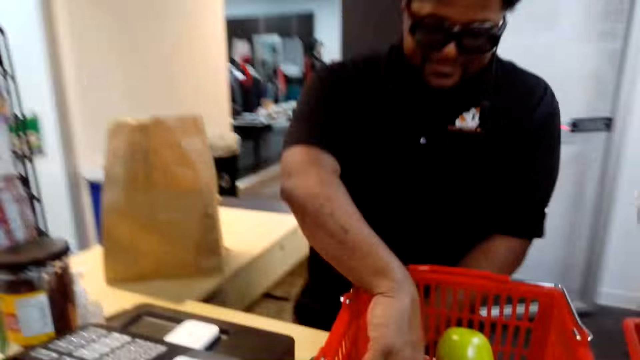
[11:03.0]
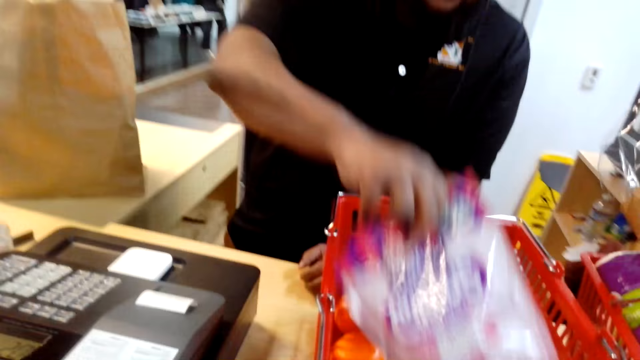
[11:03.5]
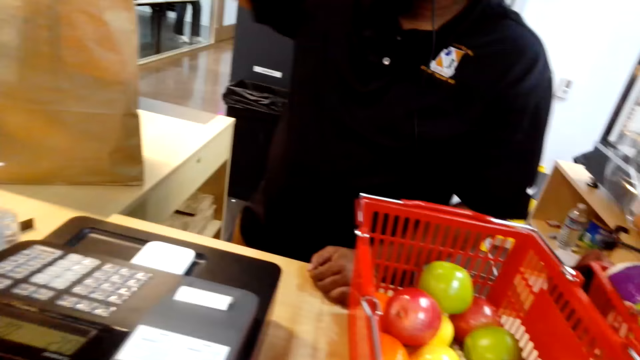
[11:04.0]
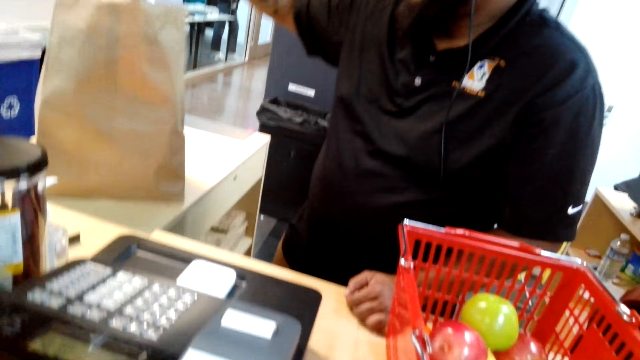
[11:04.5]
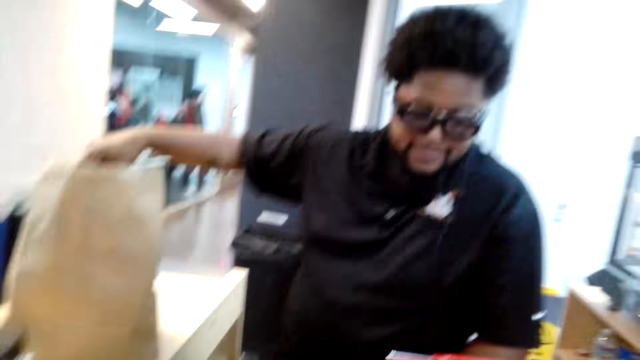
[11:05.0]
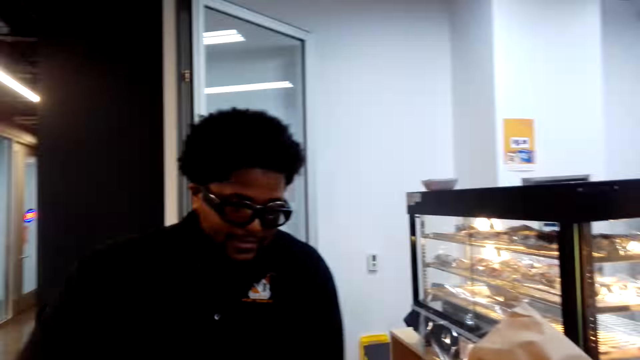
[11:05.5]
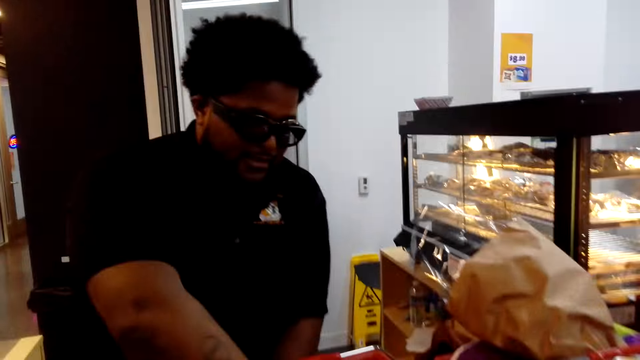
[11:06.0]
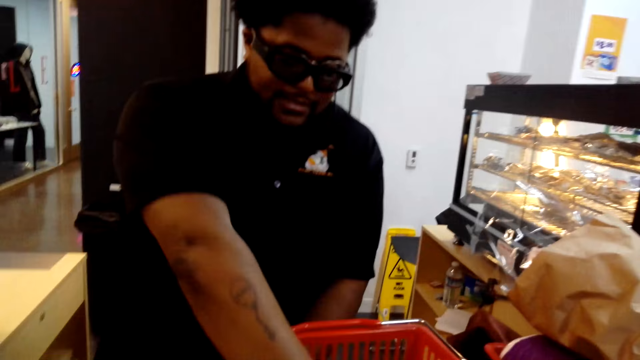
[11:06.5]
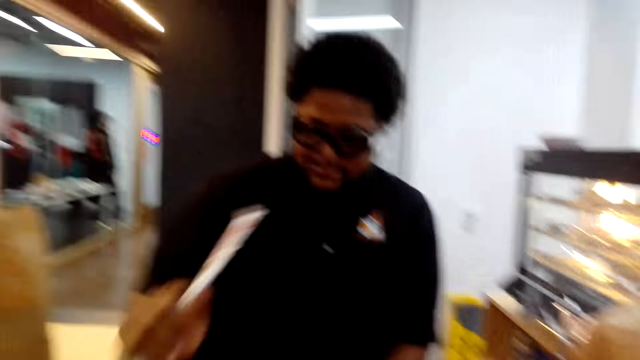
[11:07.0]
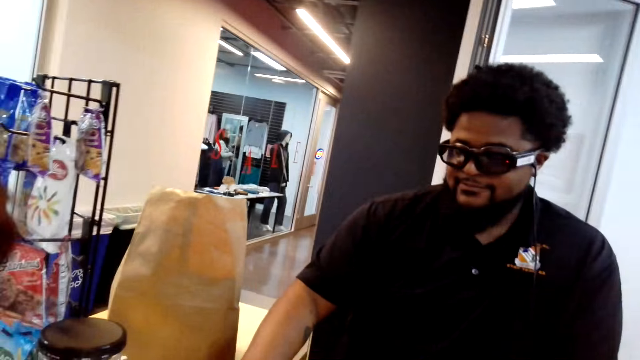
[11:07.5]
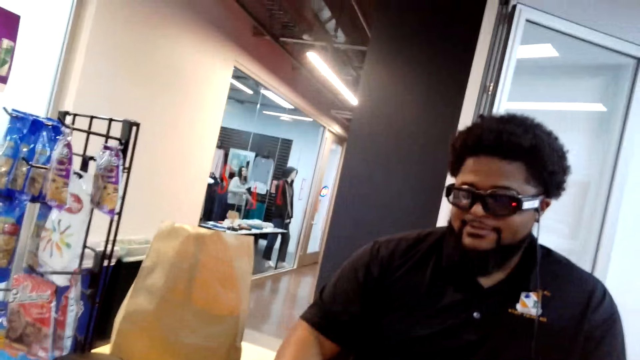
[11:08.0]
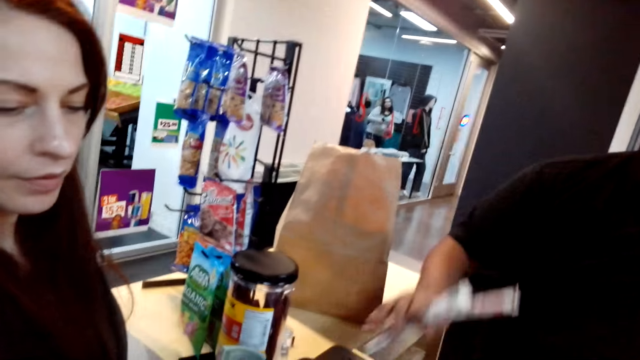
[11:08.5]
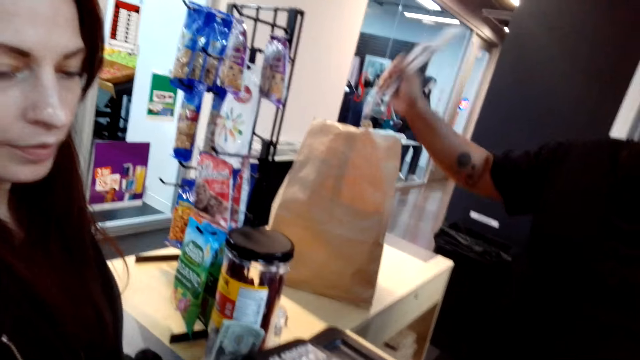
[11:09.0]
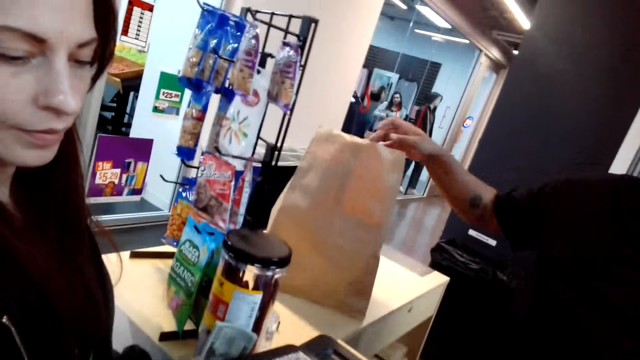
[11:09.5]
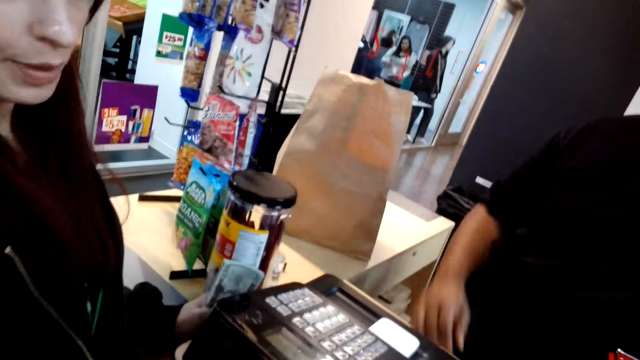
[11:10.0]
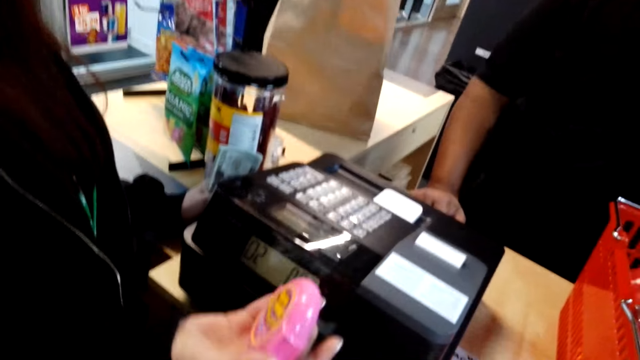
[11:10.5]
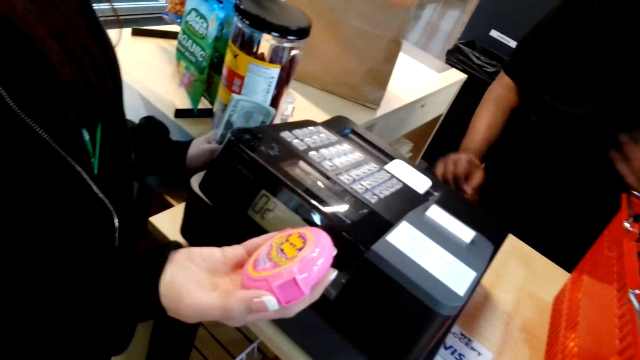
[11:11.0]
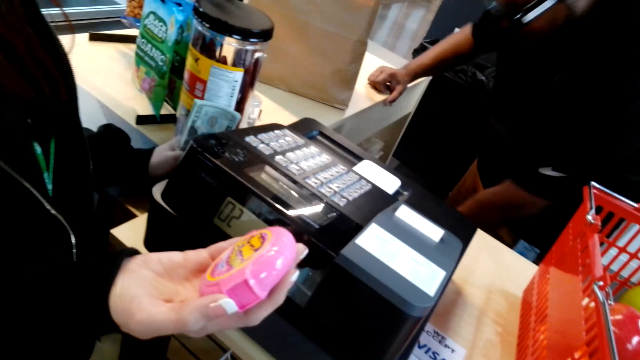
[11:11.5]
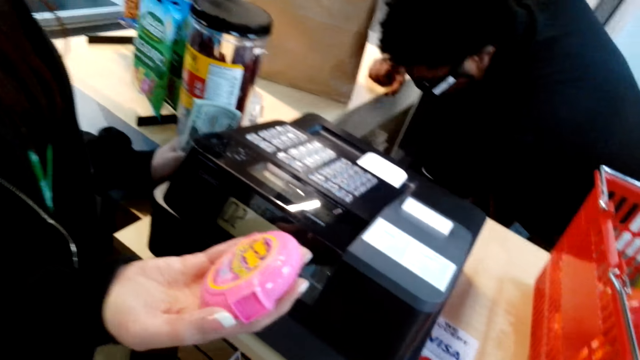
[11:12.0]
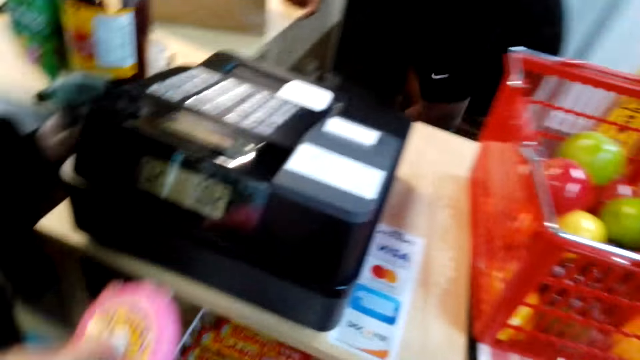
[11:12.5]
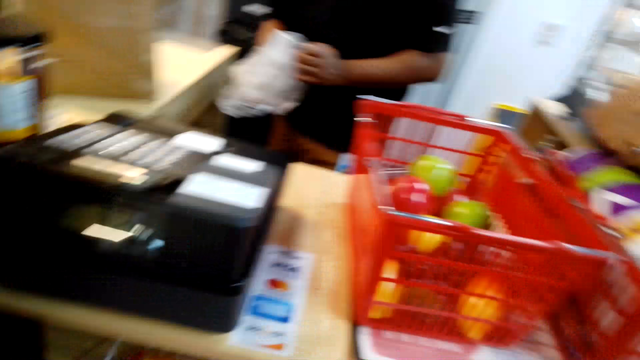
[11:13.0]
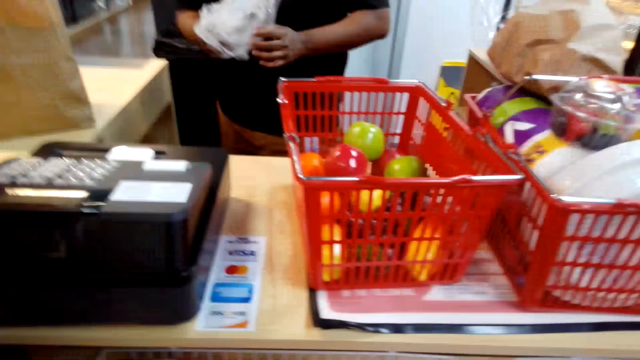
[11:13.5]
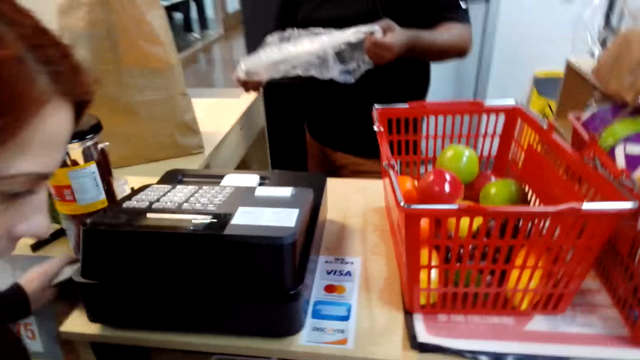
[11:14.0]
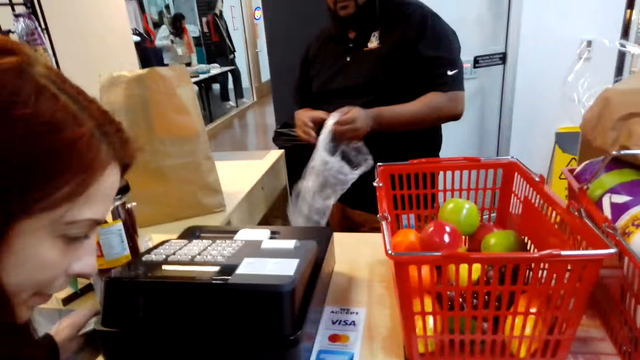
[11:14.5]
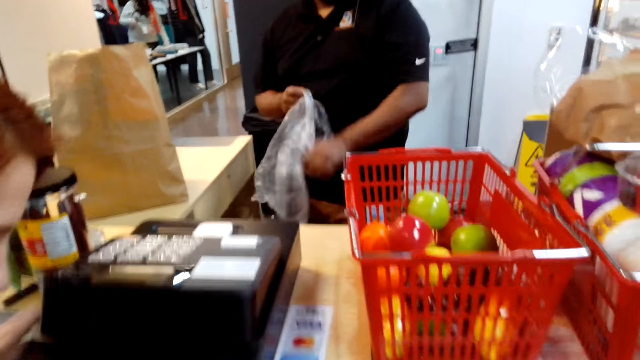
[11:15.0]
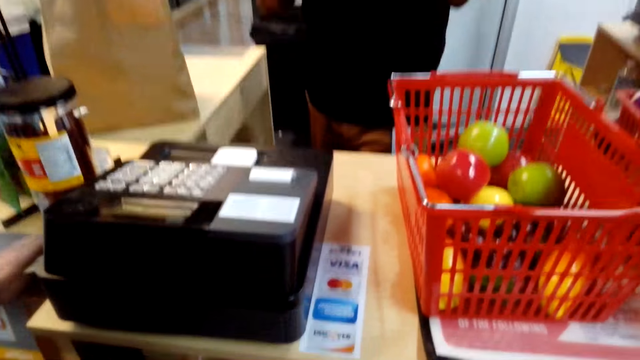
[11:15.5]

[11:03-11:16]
A person holds the detergent and puts the detergent in the paper bag. The cashier scans something. The camera wearer converses with a woman. They converse with the woman again. The cashier packs something. Another person holds the product. The camera wearer converses with the woman. The woman holds a toy. The cashier takes nylon paper. The camera wearer converses with the woman. The first person holds the polythene paper bag.

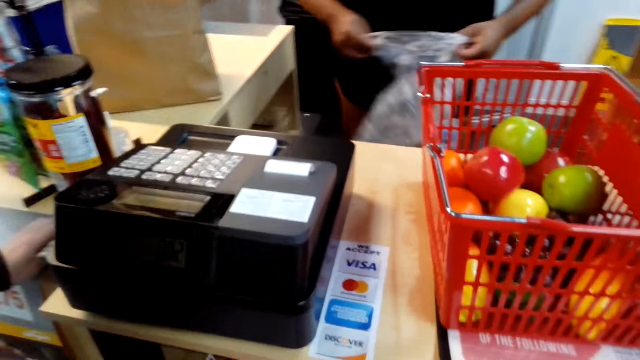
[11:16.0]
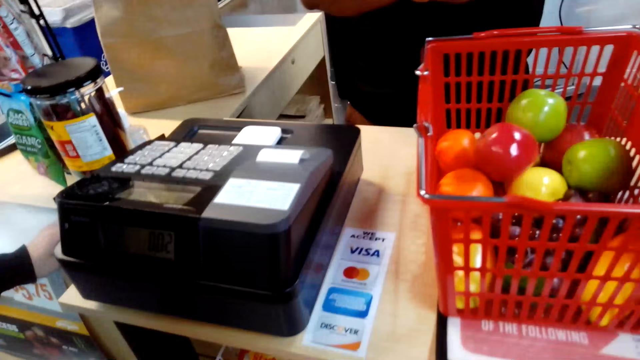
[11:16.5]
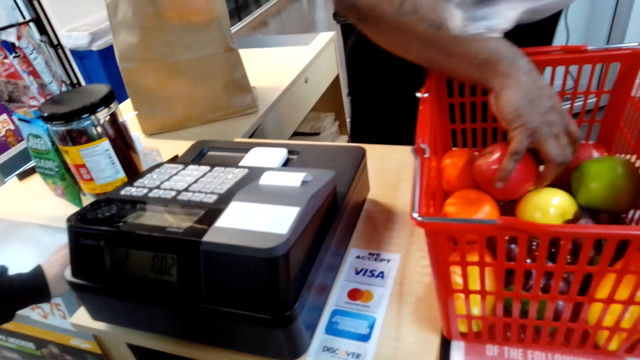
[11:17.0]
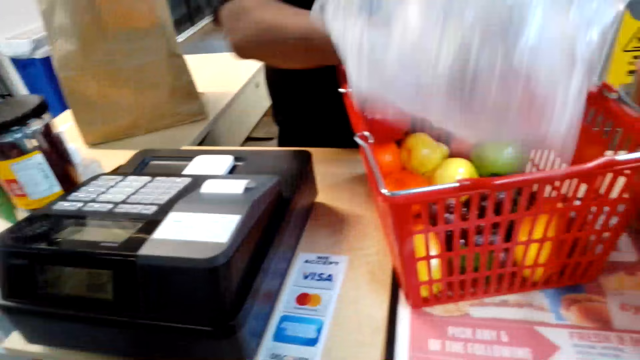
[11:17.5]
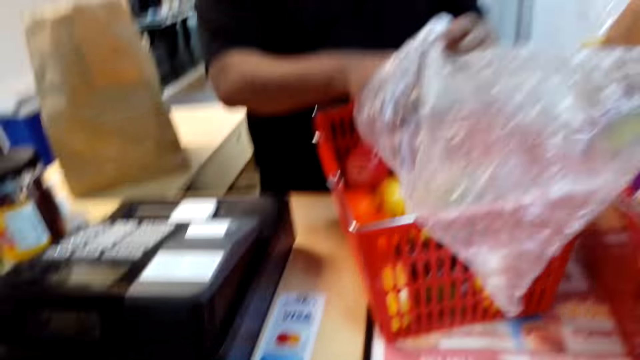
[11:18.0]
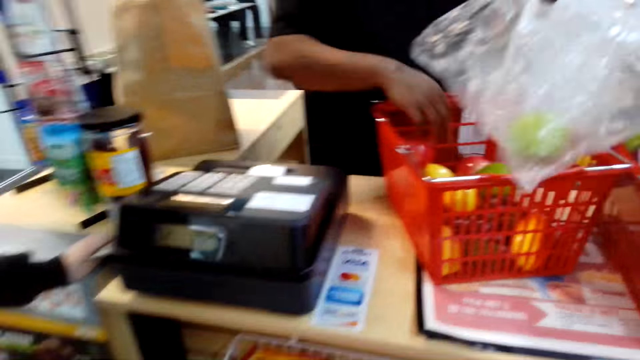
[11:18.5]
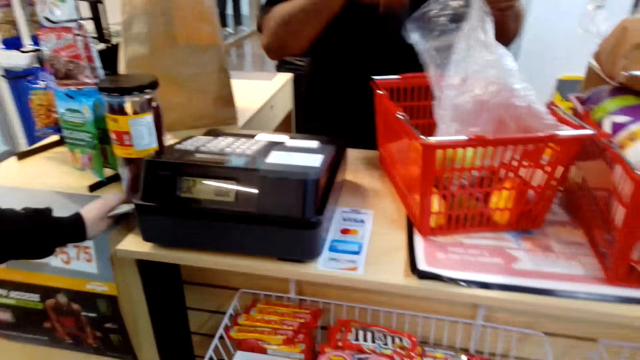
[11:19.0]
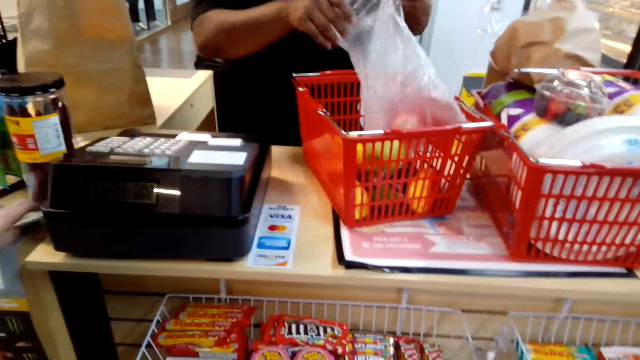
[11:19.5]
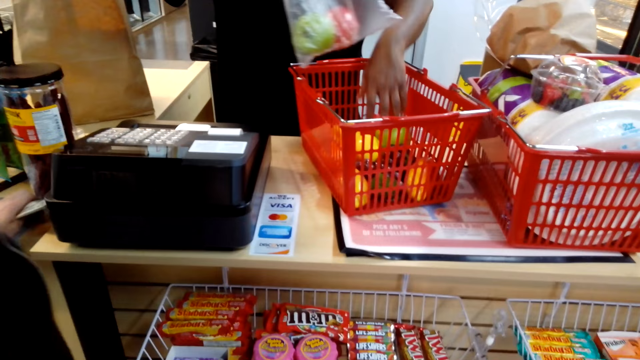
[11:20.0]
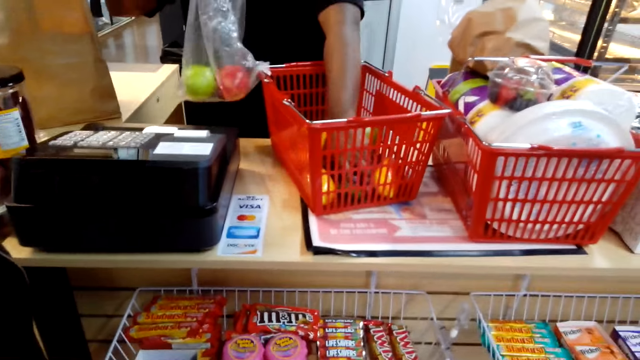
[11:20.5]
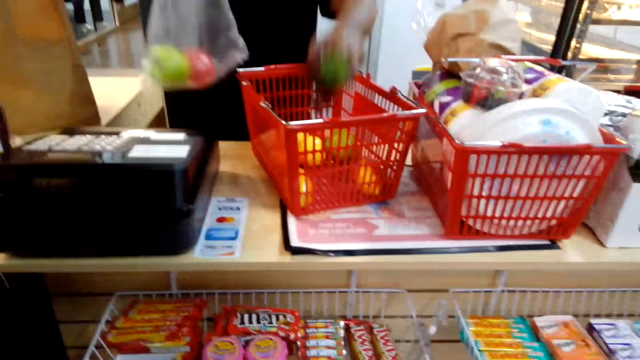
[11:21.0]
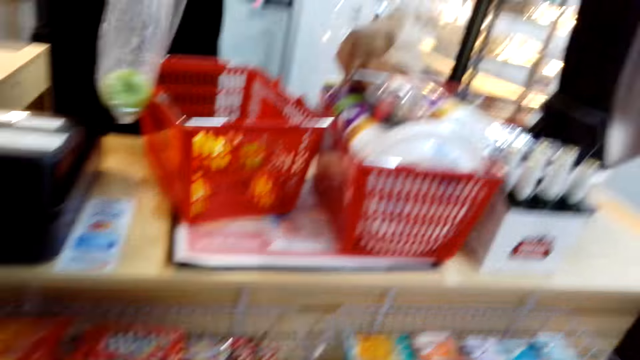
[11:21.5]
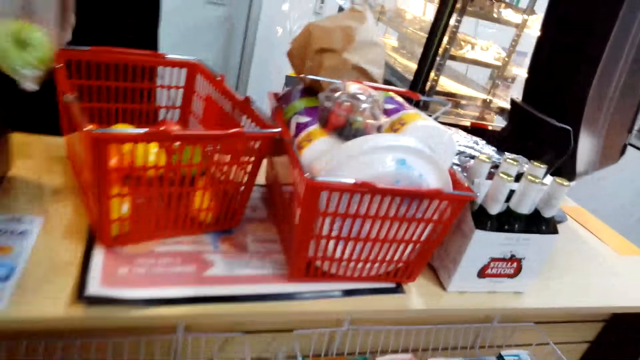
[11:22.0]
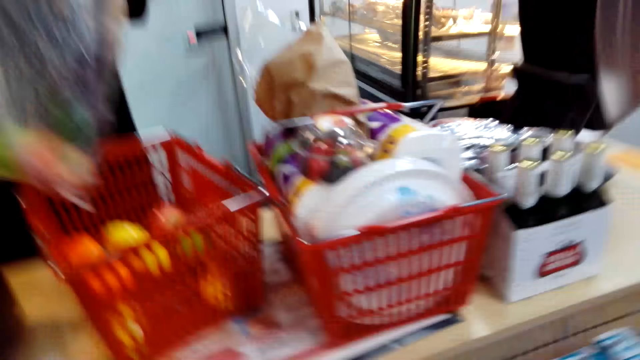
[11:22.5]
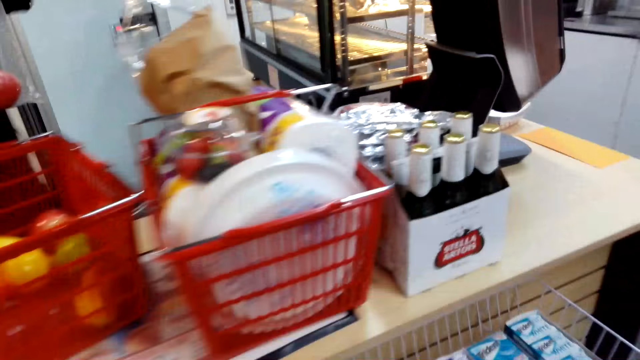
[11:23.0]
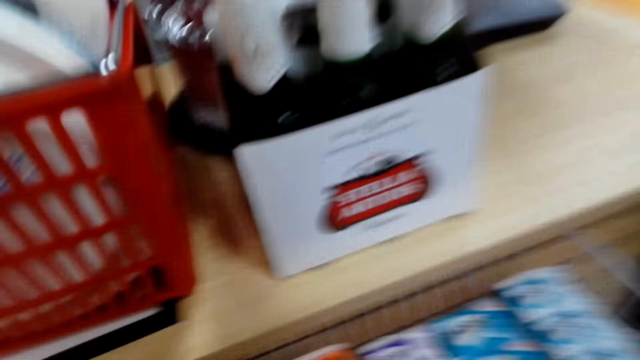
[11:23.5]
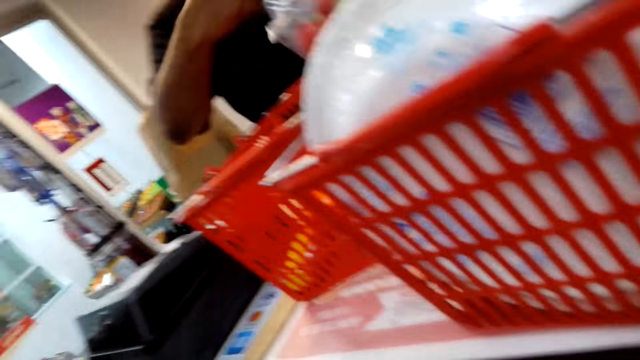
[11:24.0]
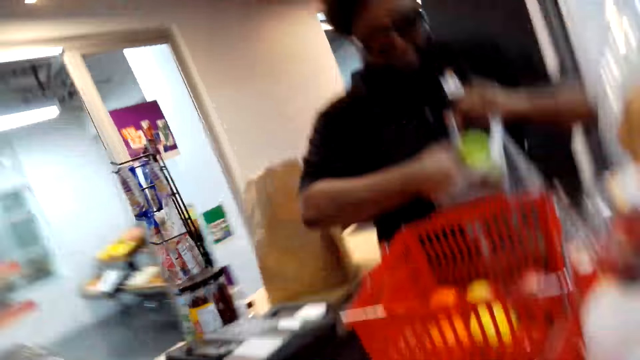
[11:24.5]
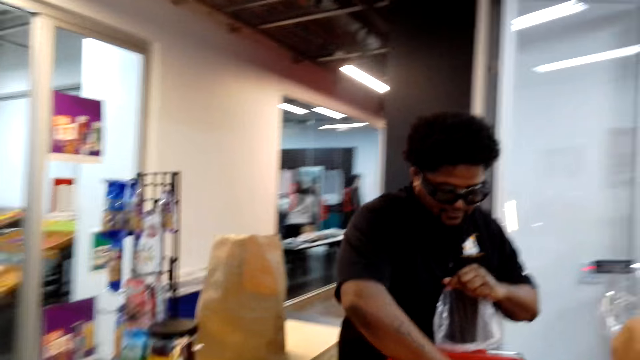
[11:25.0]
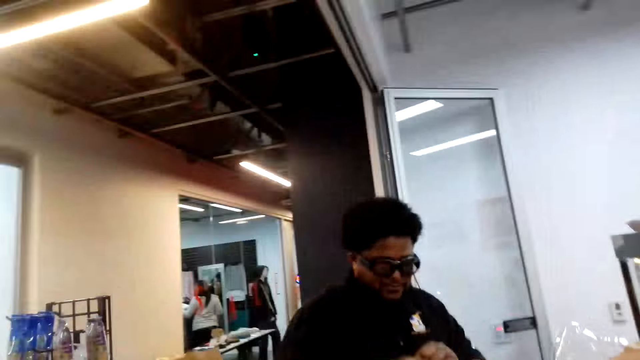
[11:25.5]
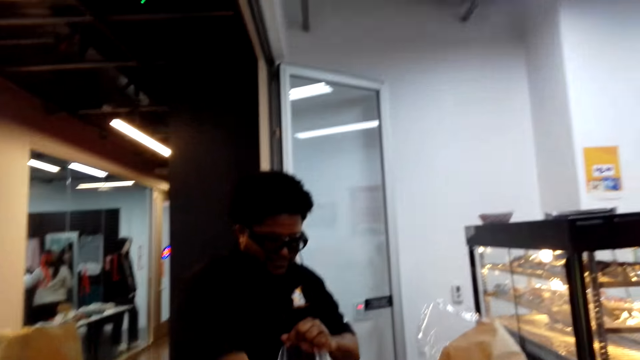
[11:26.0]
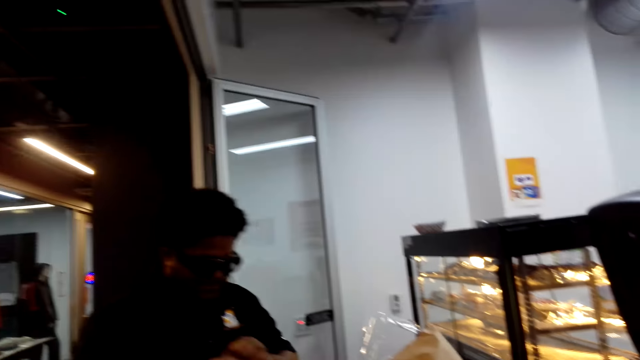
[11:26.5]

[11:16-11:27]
The cashier packs apples, tangerines and grapes into nylon paper from the shopping basket. The camera wearer converses with a woman. A person holds the tomatoes and puts the tomatoes in the paper bag.
